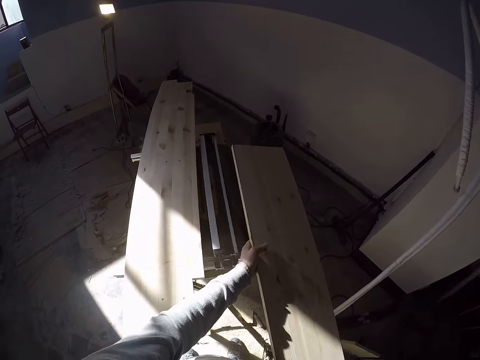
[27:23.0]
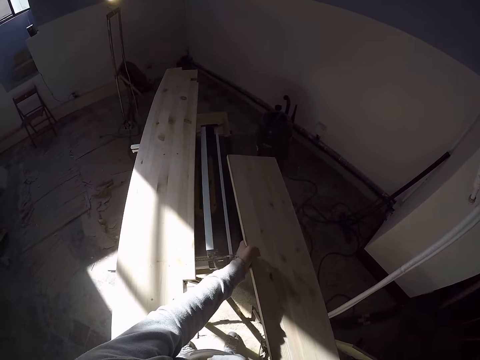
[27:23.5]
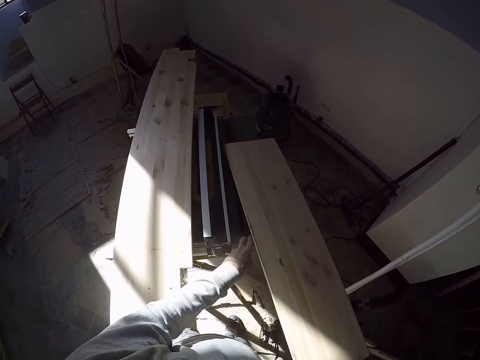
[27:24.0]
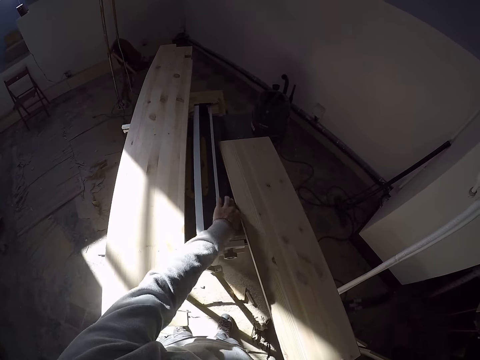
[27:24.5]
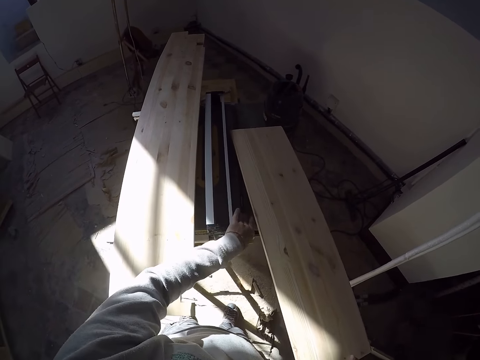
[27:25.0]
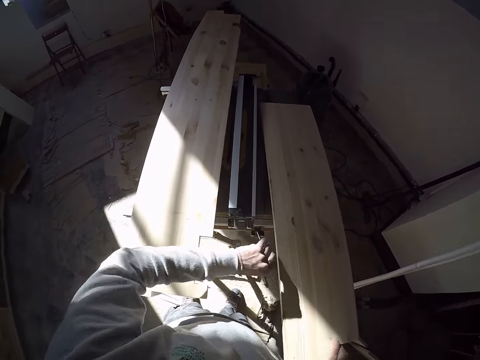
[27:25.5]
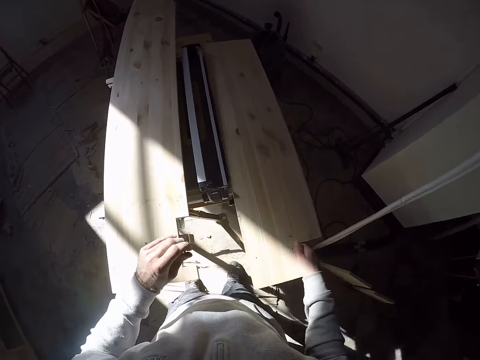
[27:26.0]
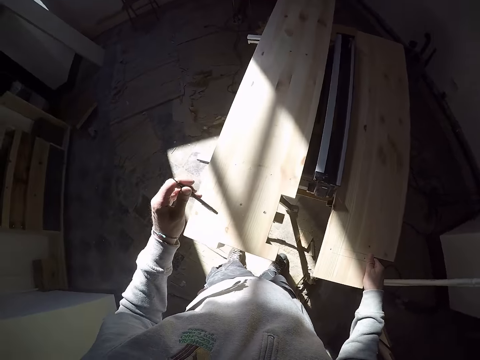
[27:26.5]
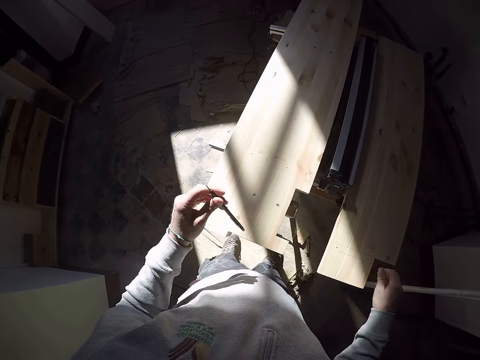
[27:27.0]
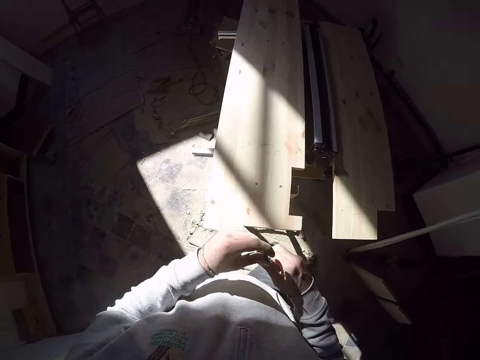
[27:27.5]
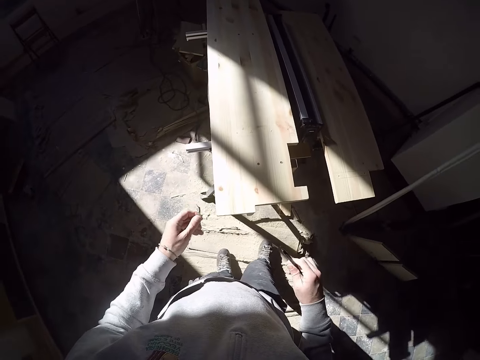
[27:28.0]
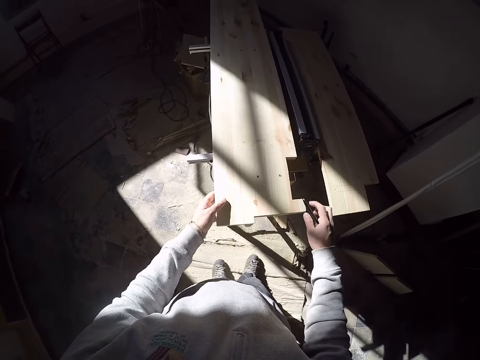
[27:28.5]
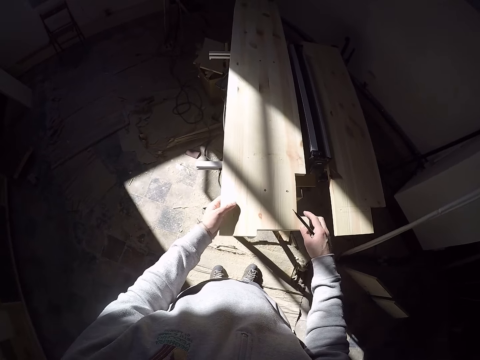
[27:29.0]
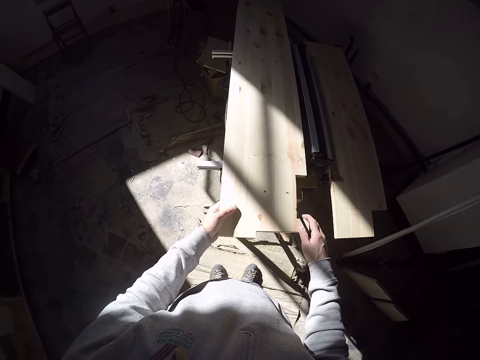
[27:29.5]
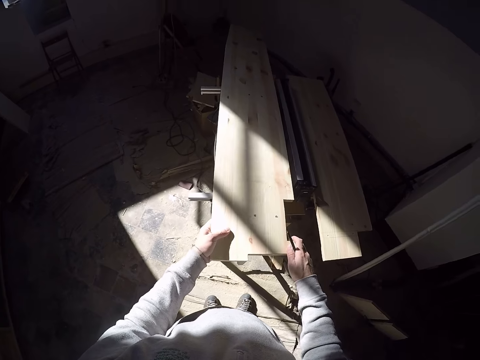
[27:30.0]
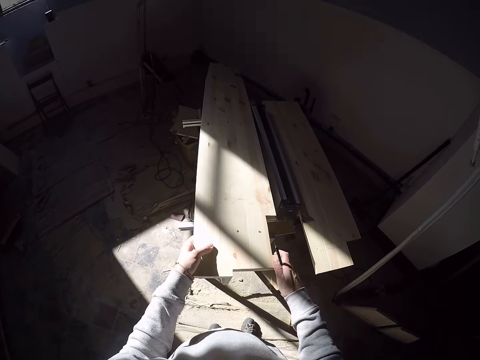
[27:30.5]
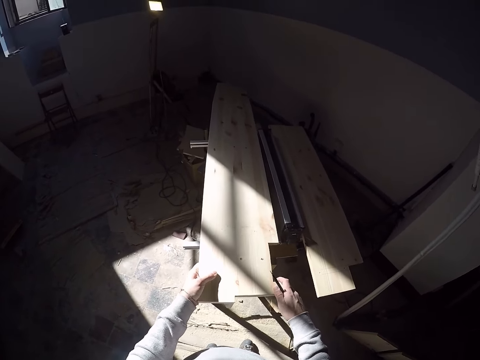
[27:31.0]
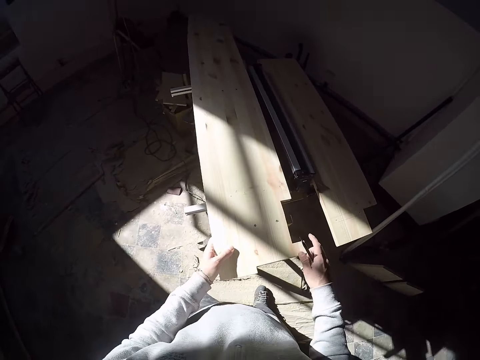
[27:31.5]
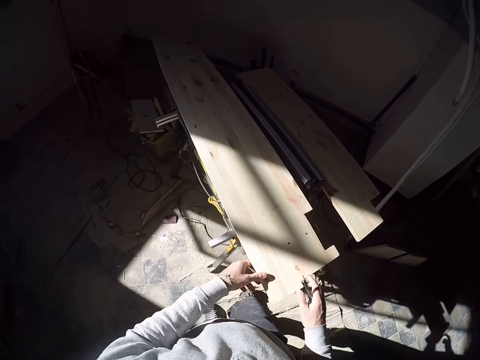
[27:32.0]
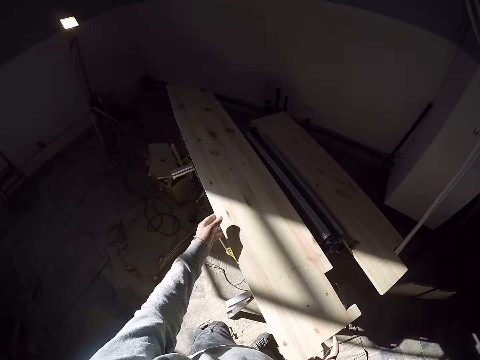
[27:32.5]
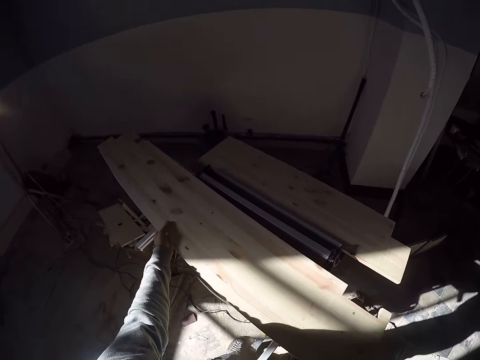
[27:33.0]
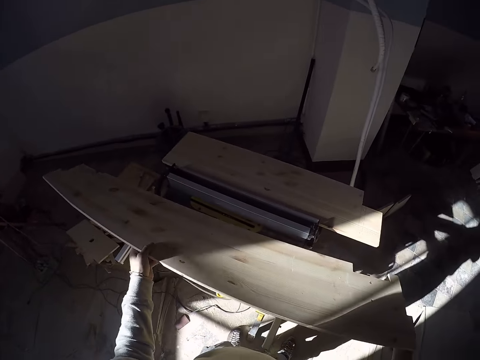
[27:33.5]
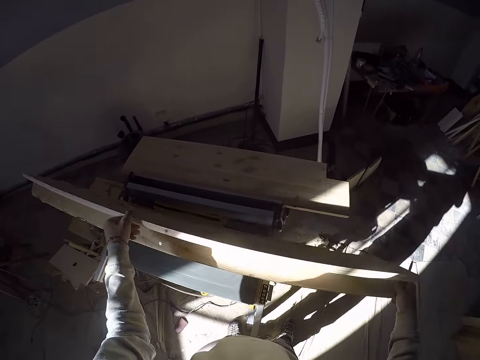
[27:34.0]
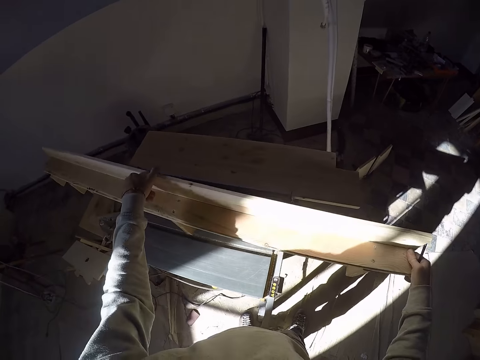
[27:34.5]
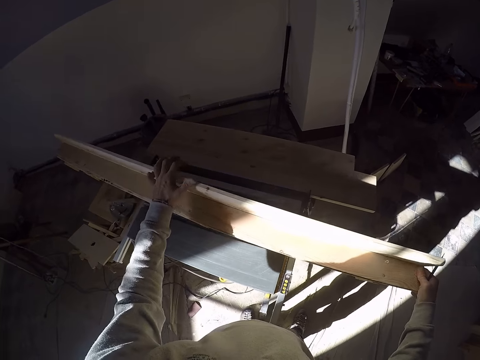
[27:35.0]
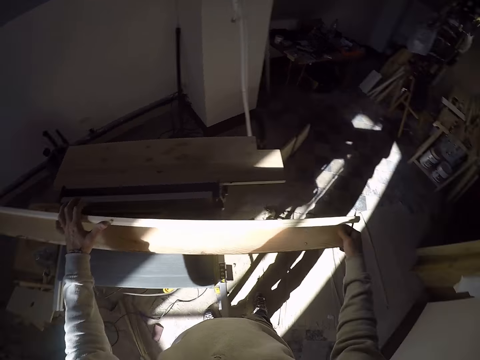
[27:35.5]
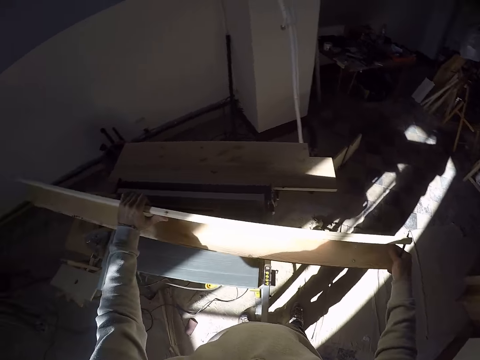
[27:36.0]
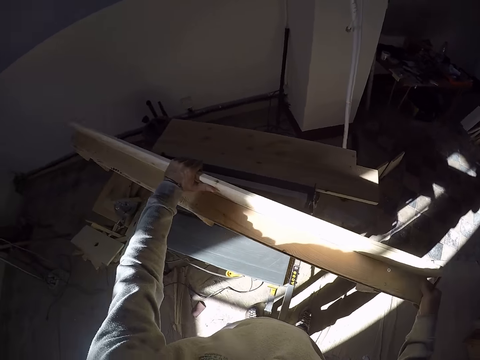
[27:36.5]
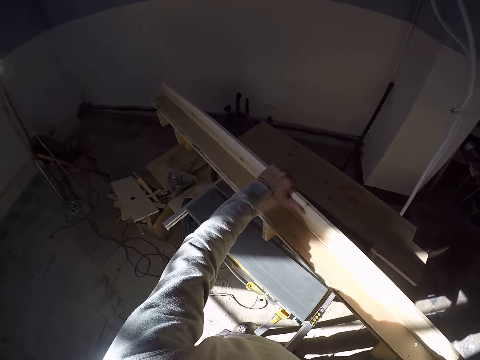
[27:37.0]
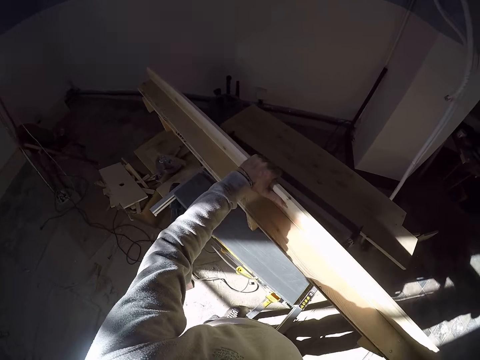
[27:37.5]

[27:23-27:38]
The camera wearer places the wood on the wood cutter with both hands. He picks up the marker on the wood cutter with his left hand. He passes the marker to his right hand with his left hand. He adjusts the wood on the wood cutter with both hands. He turns the piece of wood.

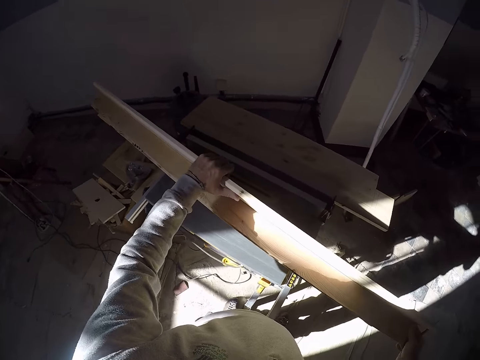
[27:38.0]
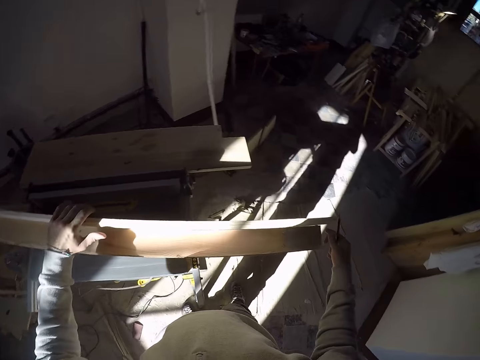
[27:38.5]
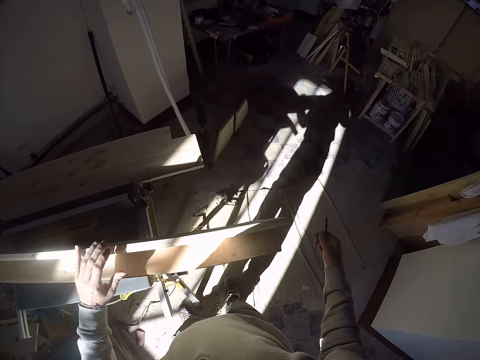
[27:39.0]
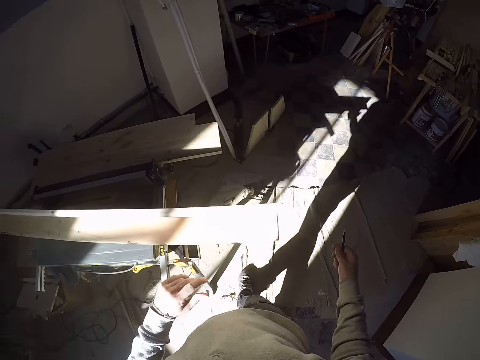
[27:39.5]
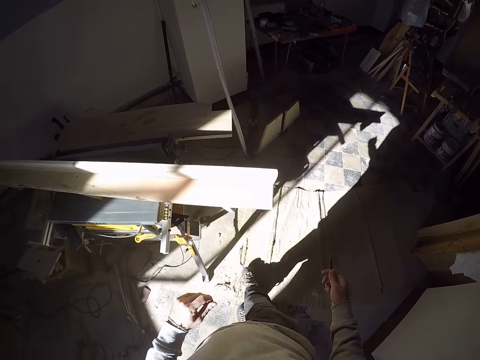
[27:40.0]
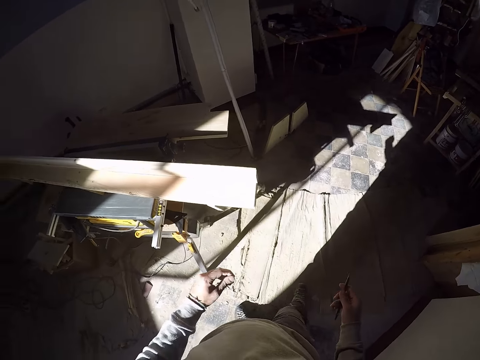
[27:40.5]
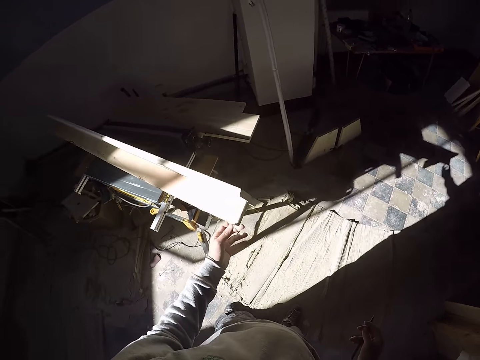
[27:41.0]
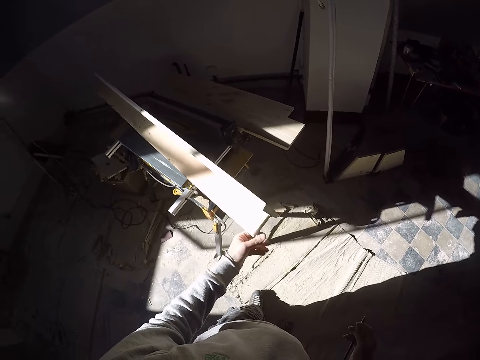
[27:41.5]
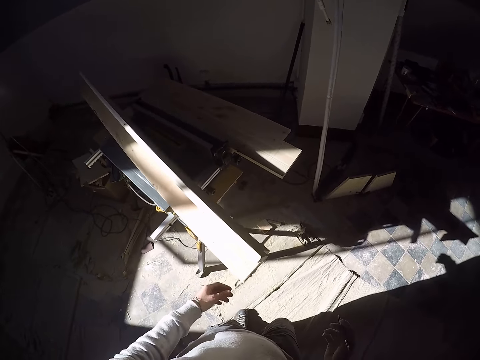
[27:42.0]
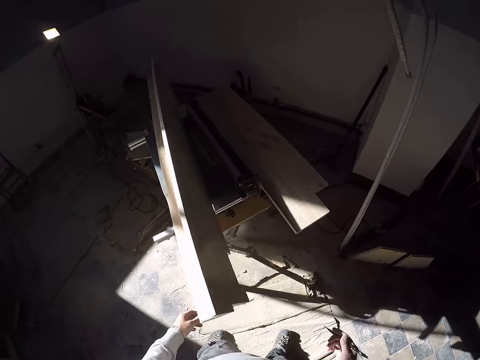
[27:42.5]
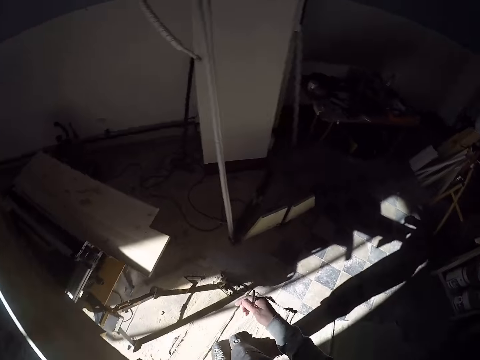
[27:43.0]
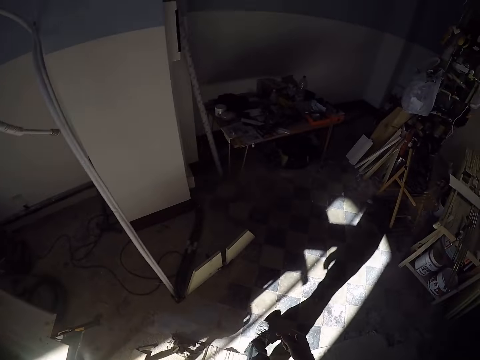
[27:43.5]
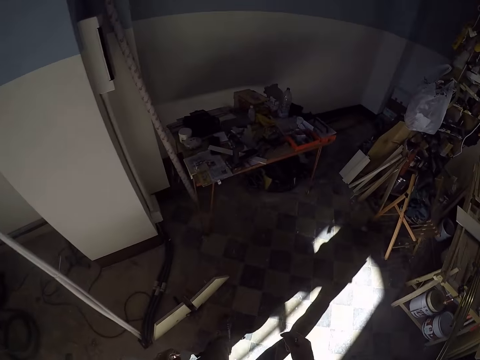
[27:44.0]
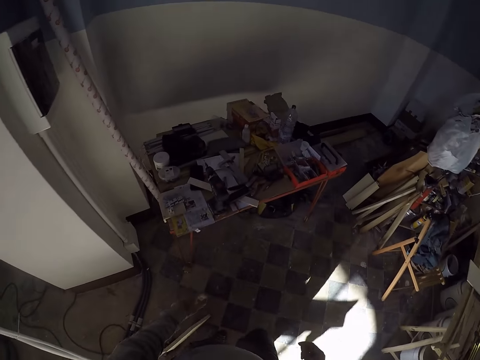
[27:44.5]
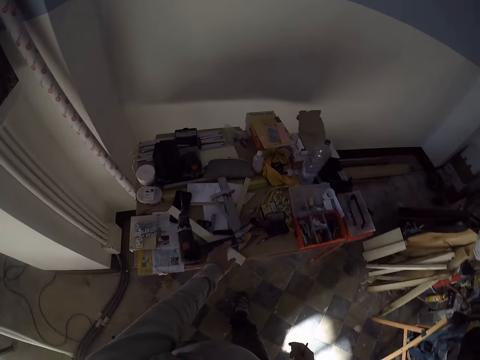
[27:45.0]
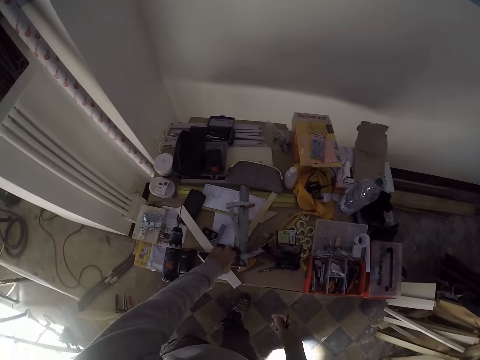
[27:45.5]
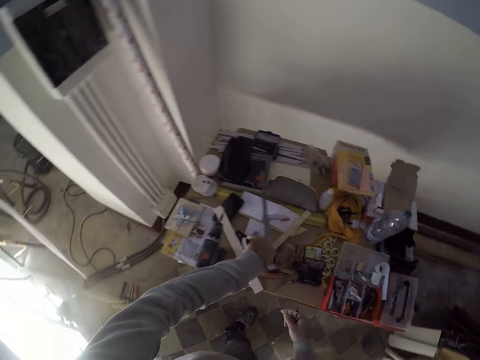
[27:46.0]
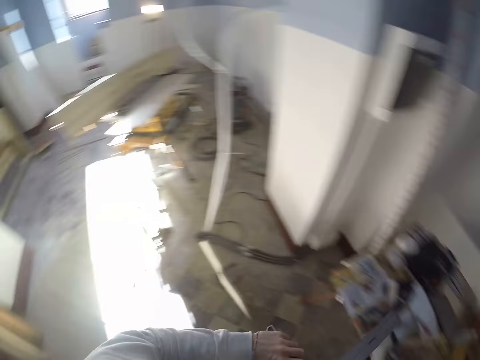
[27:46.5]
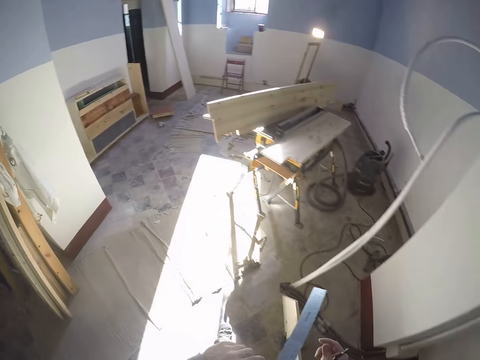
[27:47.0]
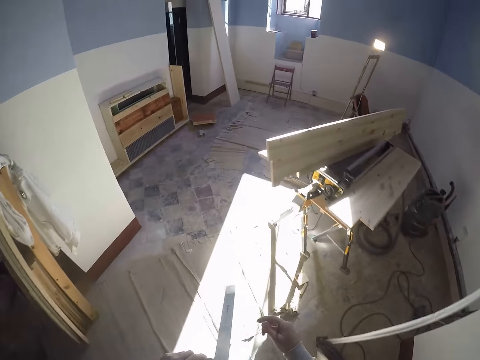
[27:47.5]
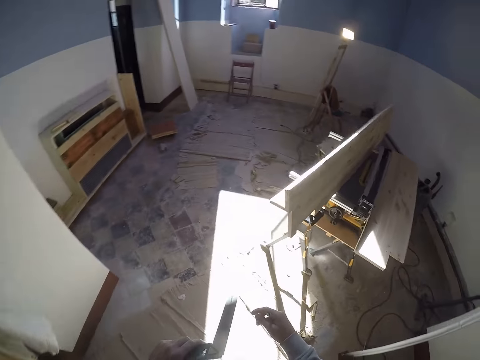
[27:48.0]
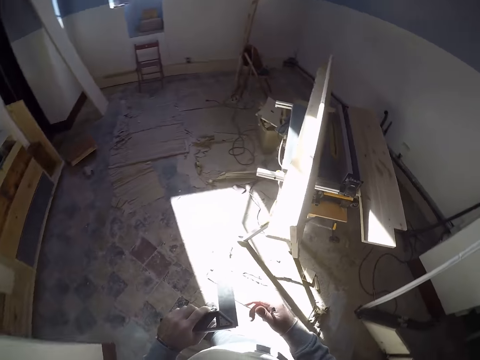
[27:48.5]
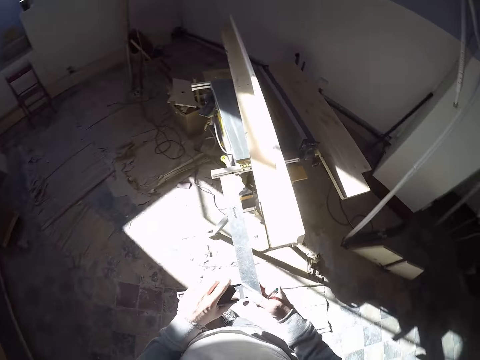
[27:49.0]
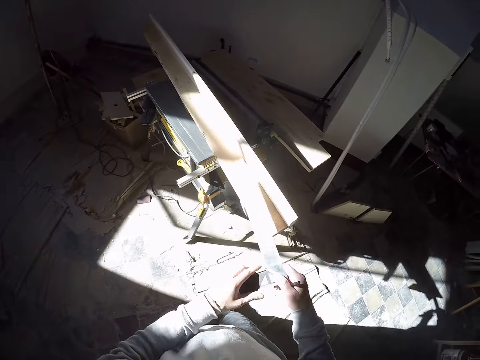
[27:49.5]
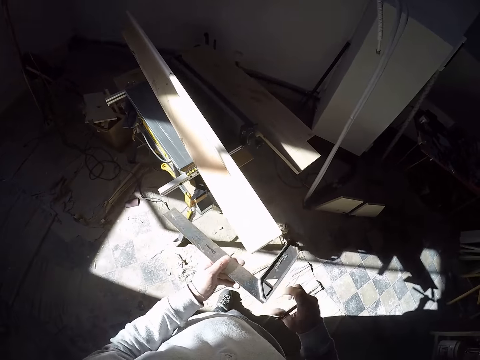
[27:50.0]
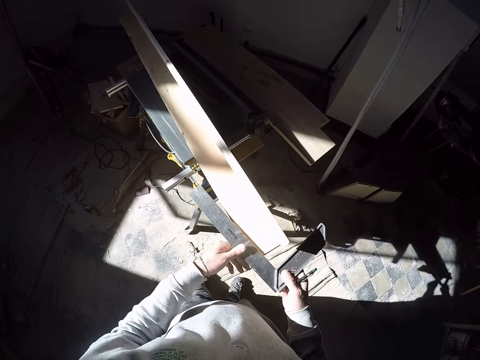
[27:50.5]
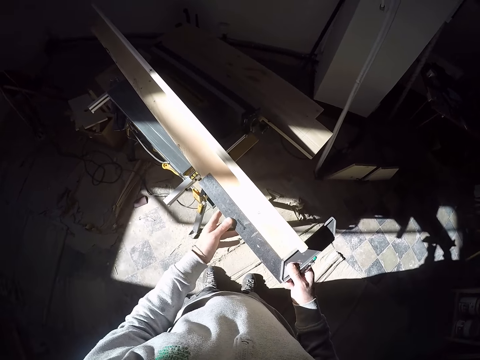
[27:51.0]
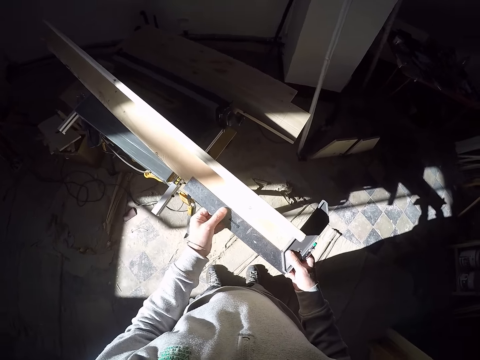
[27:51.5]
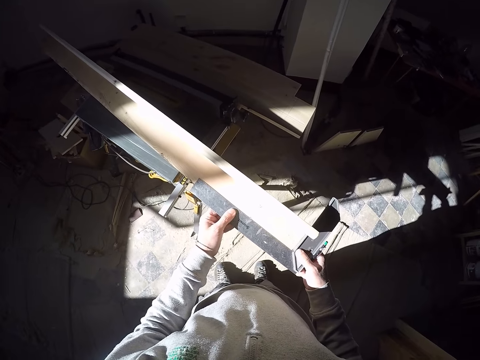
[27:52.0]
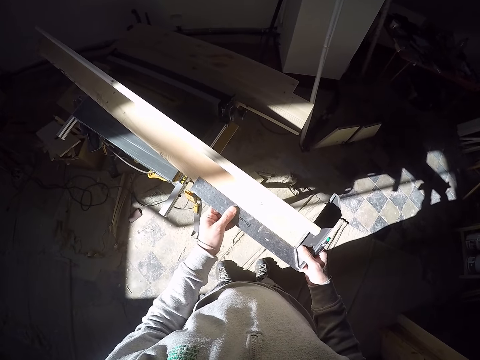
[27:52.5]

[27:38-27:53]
The camera wearer holds the plank. He walks towards a table. He picks up a square ruler from the table with his left hand. He walks back to the iron saw table. He holds the square ruler on the hand and turns the square ruler. He places the square ruler on the wood.
